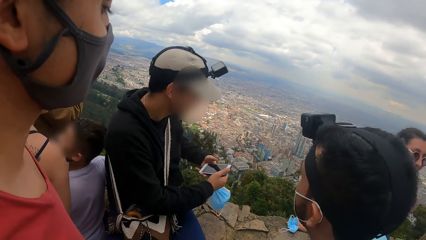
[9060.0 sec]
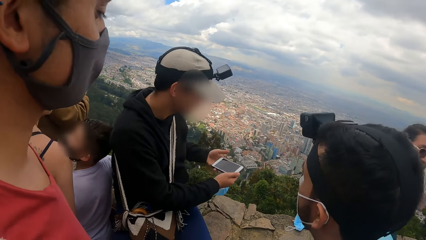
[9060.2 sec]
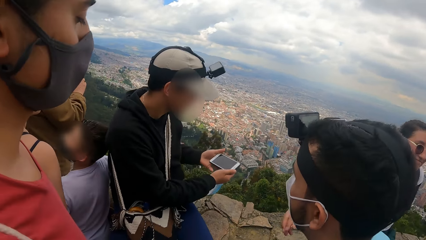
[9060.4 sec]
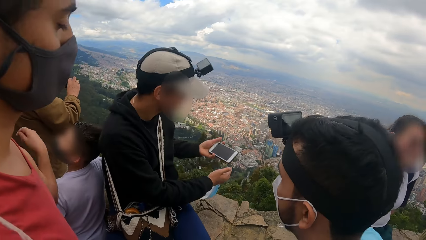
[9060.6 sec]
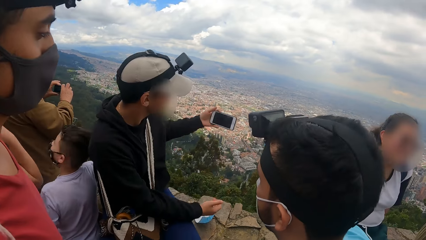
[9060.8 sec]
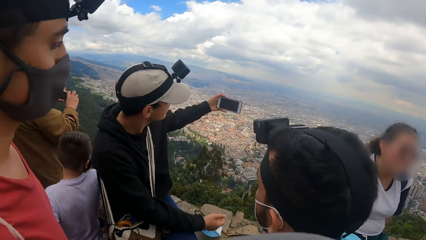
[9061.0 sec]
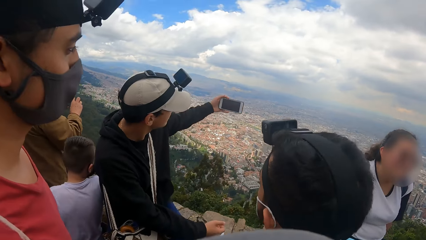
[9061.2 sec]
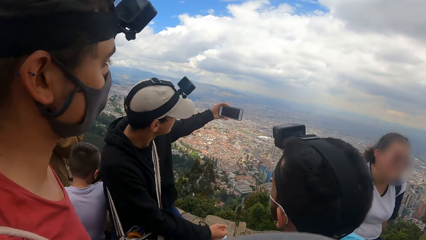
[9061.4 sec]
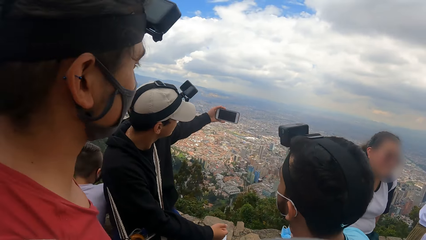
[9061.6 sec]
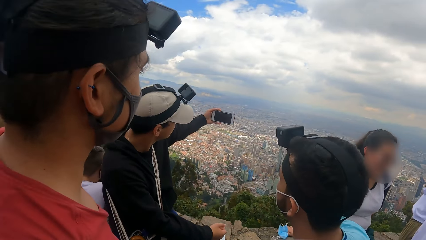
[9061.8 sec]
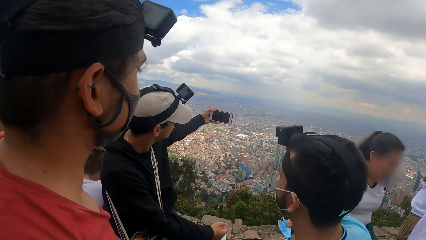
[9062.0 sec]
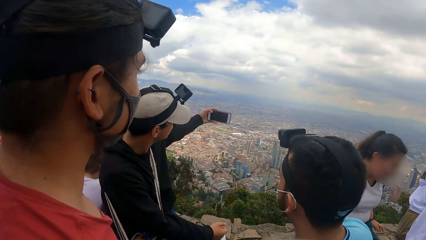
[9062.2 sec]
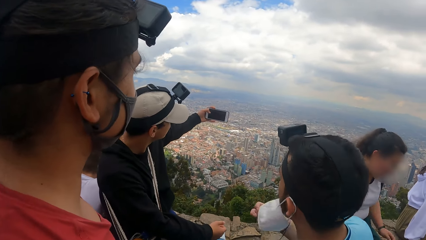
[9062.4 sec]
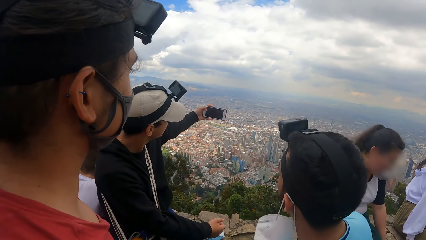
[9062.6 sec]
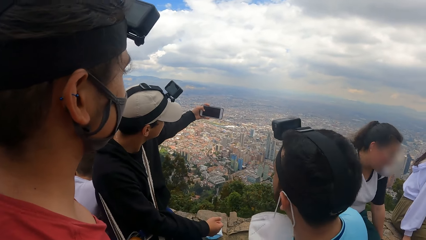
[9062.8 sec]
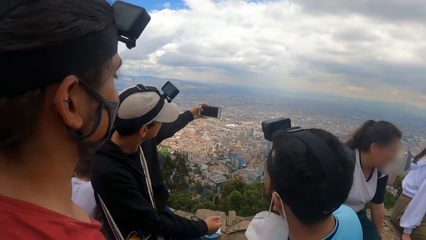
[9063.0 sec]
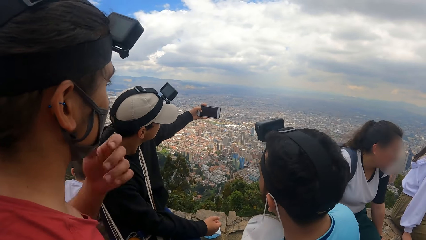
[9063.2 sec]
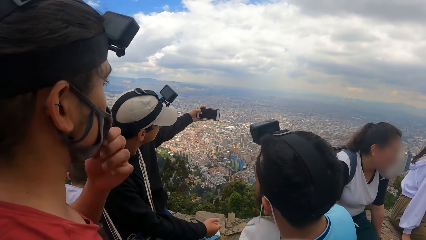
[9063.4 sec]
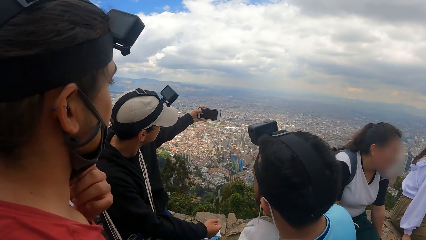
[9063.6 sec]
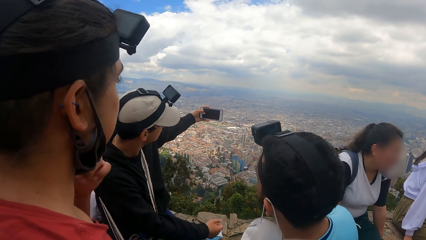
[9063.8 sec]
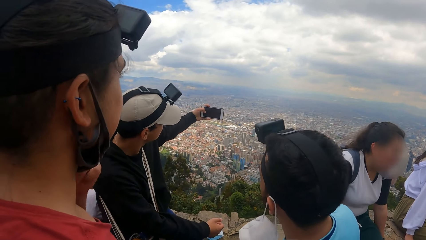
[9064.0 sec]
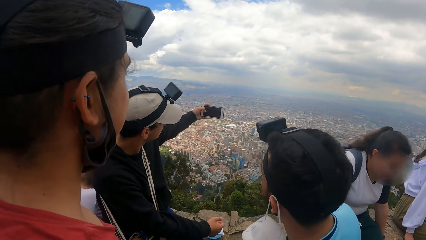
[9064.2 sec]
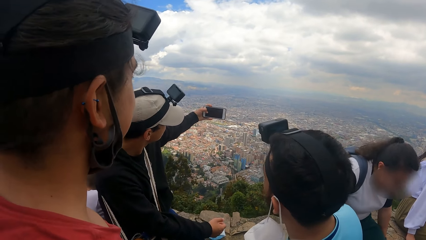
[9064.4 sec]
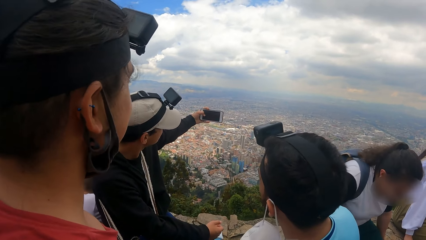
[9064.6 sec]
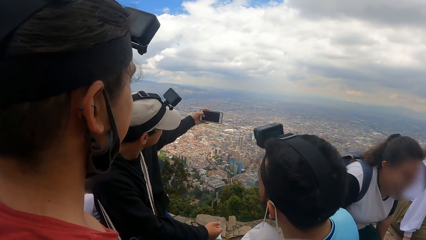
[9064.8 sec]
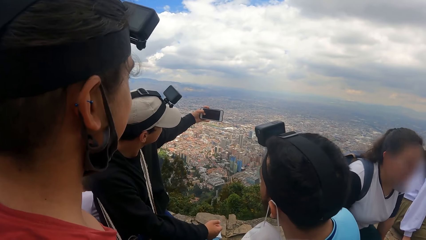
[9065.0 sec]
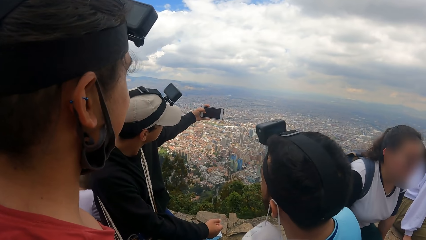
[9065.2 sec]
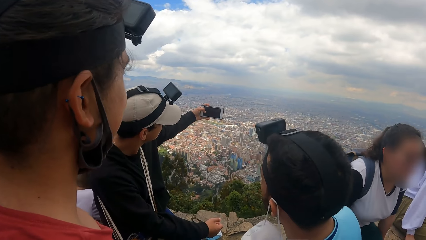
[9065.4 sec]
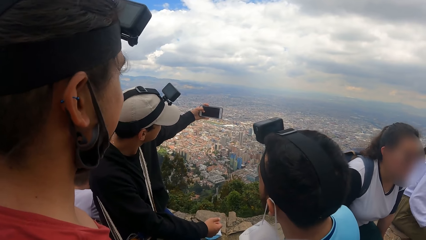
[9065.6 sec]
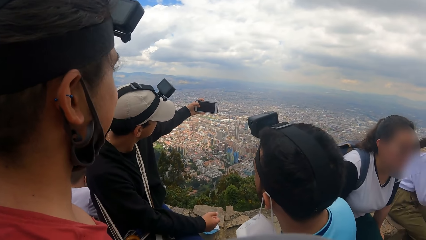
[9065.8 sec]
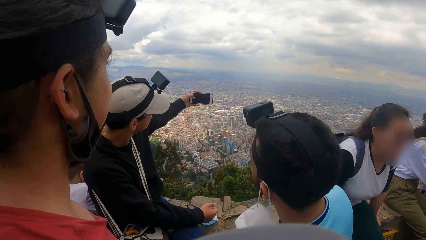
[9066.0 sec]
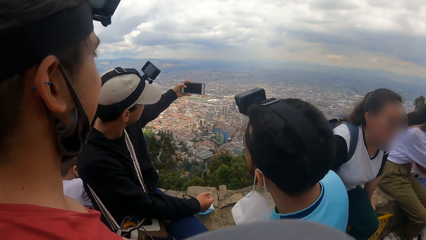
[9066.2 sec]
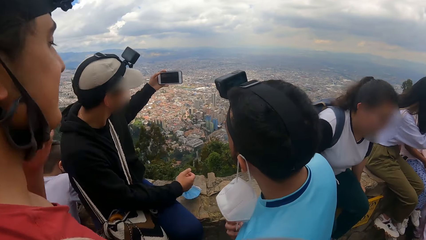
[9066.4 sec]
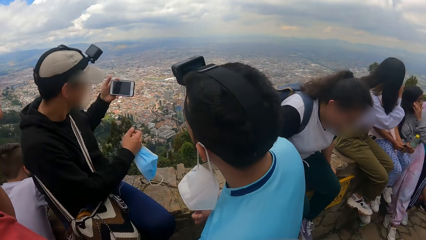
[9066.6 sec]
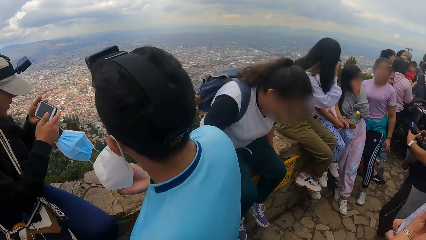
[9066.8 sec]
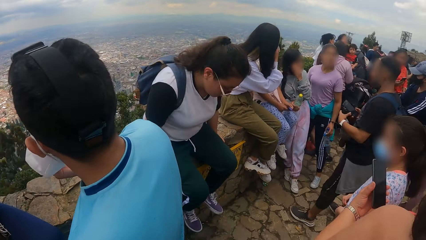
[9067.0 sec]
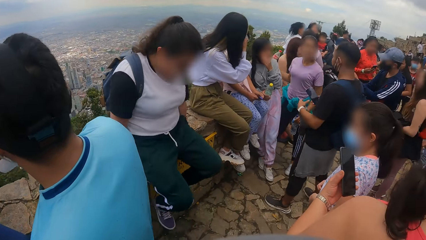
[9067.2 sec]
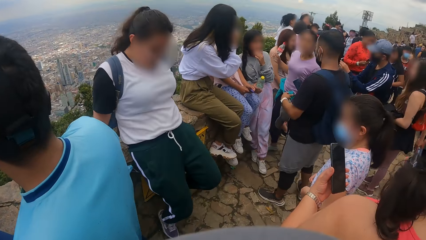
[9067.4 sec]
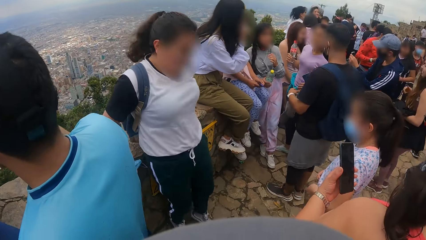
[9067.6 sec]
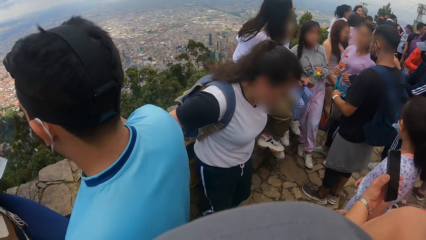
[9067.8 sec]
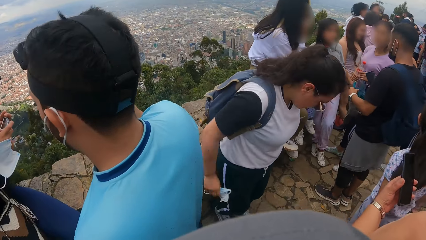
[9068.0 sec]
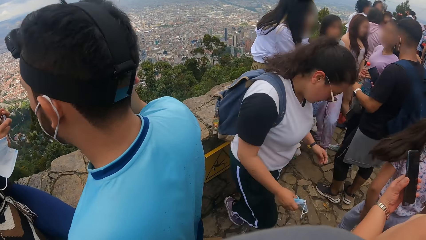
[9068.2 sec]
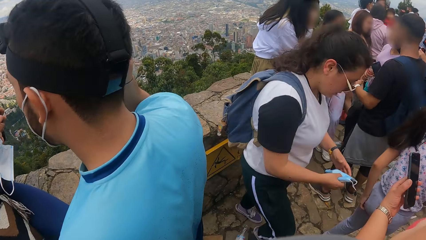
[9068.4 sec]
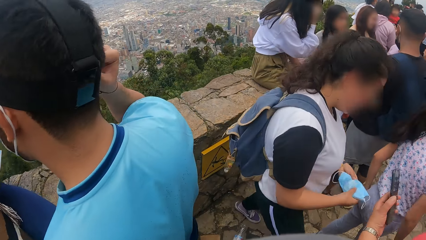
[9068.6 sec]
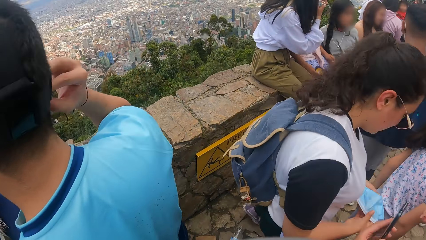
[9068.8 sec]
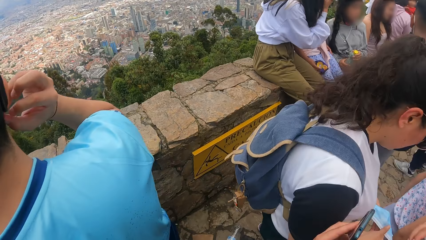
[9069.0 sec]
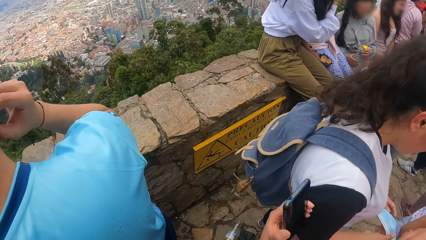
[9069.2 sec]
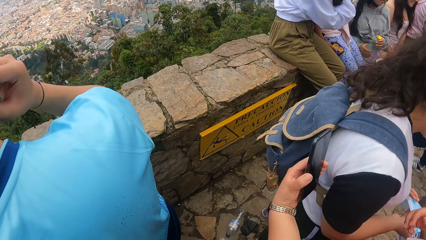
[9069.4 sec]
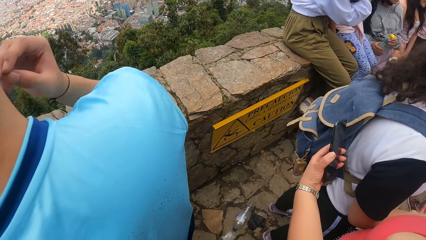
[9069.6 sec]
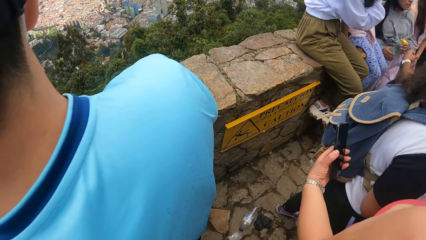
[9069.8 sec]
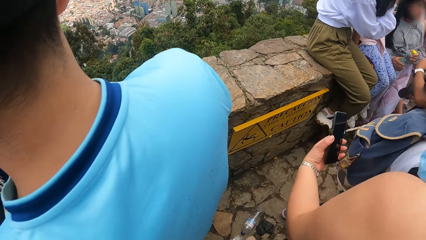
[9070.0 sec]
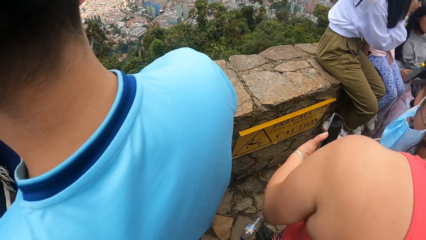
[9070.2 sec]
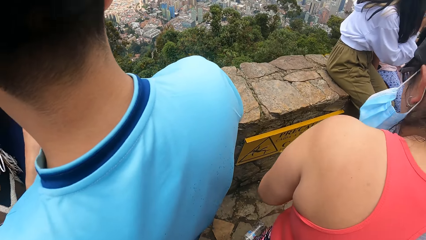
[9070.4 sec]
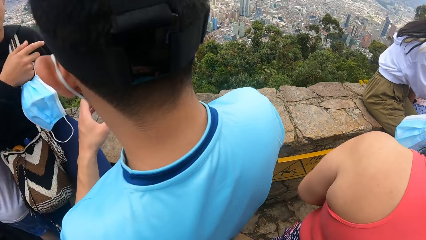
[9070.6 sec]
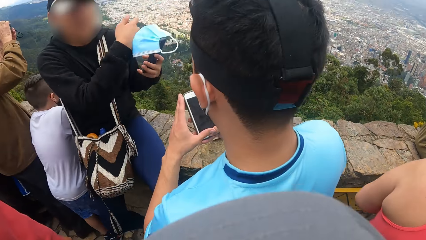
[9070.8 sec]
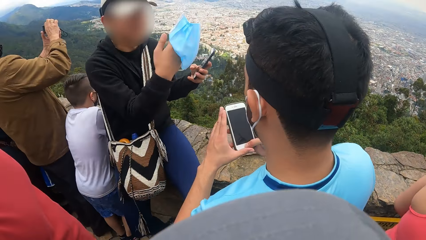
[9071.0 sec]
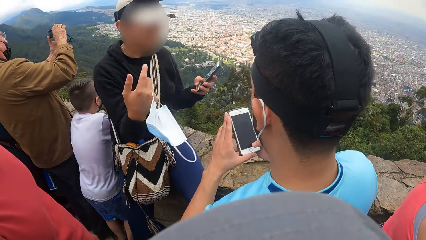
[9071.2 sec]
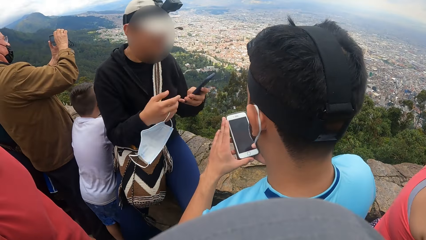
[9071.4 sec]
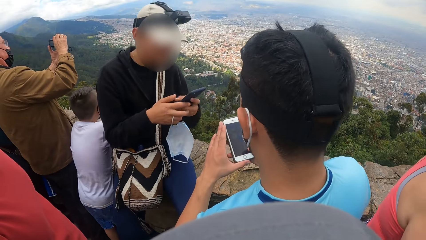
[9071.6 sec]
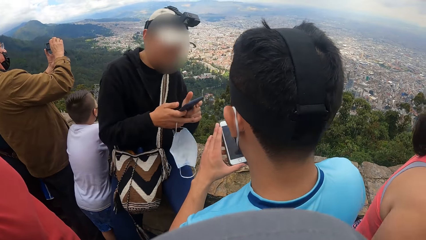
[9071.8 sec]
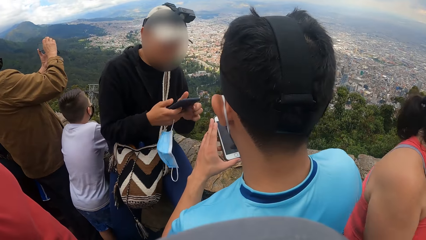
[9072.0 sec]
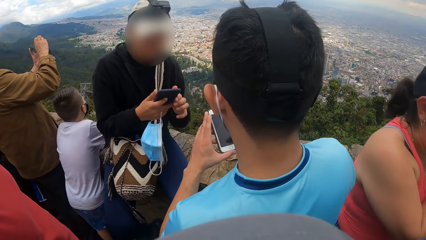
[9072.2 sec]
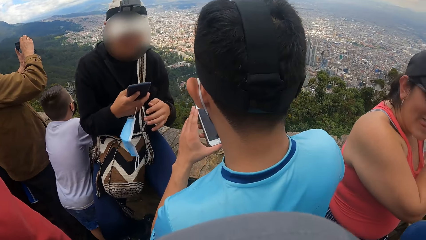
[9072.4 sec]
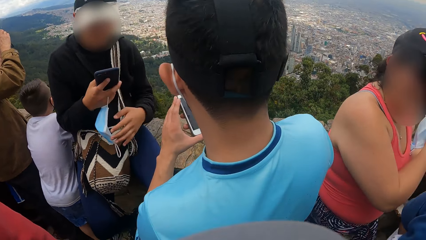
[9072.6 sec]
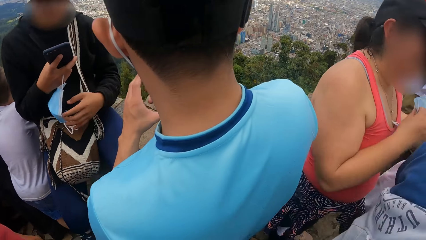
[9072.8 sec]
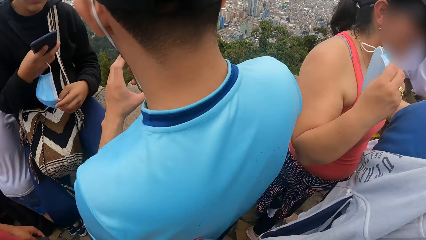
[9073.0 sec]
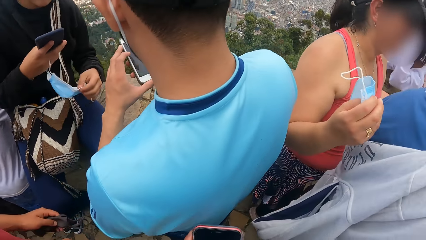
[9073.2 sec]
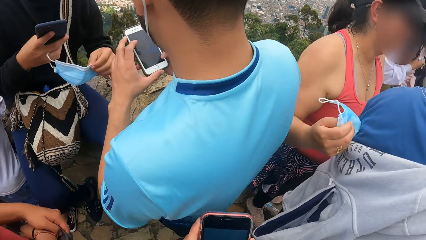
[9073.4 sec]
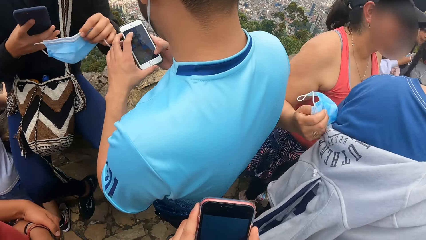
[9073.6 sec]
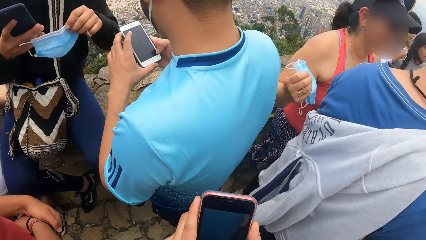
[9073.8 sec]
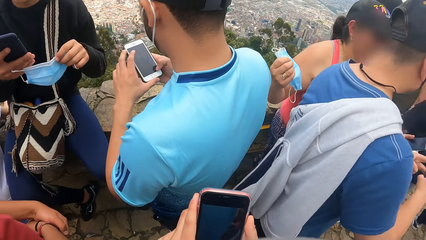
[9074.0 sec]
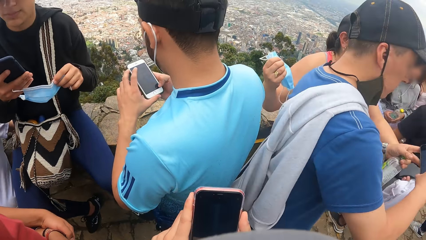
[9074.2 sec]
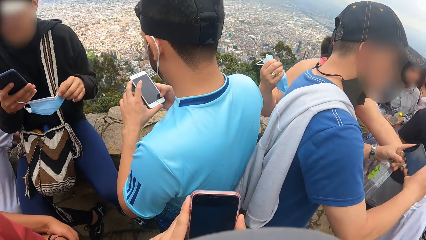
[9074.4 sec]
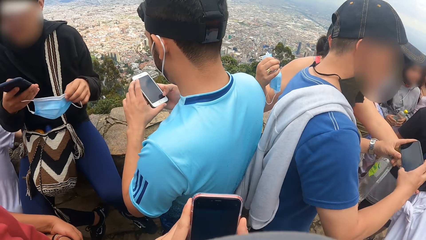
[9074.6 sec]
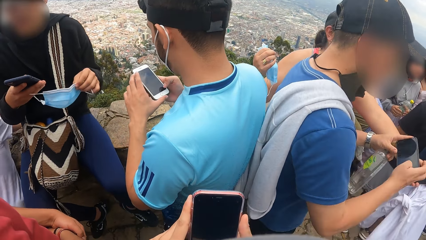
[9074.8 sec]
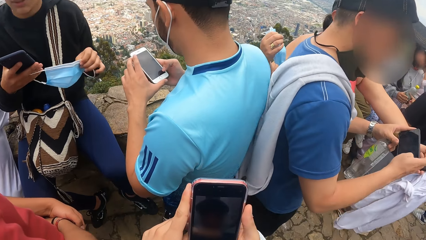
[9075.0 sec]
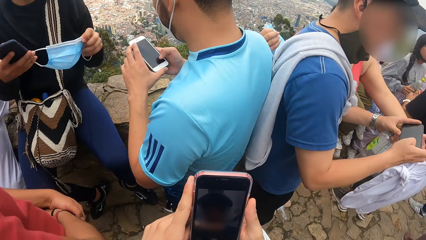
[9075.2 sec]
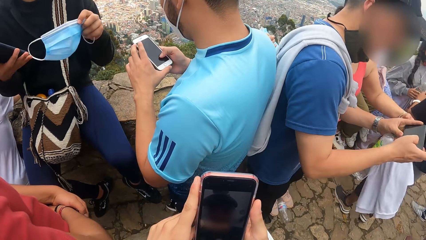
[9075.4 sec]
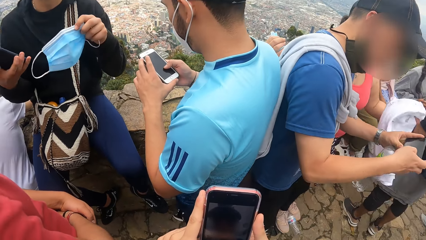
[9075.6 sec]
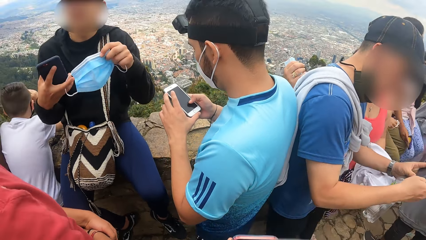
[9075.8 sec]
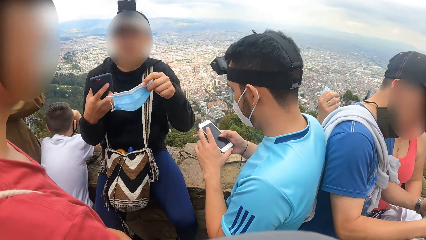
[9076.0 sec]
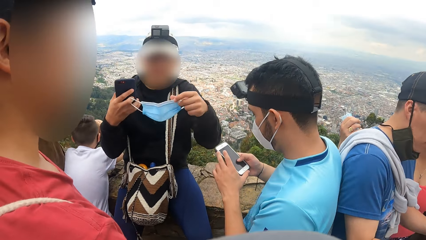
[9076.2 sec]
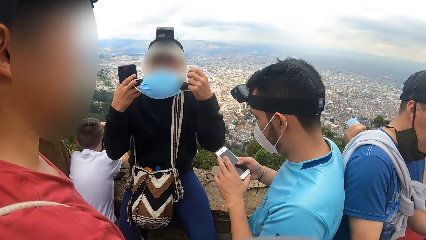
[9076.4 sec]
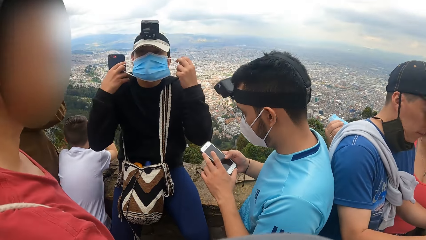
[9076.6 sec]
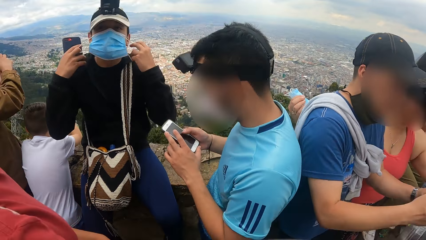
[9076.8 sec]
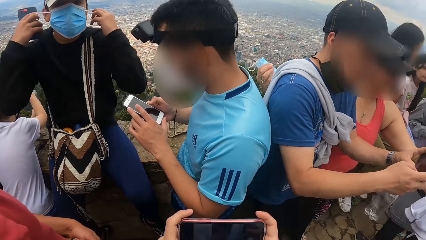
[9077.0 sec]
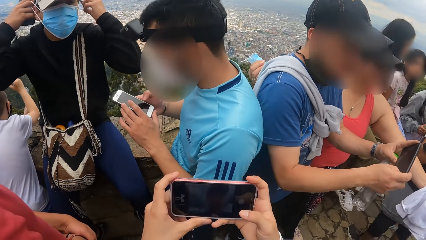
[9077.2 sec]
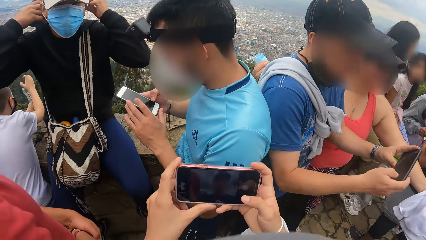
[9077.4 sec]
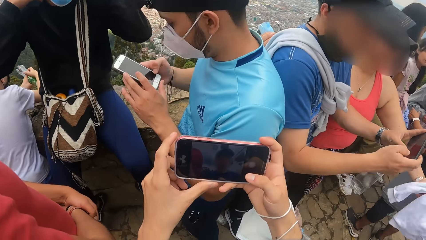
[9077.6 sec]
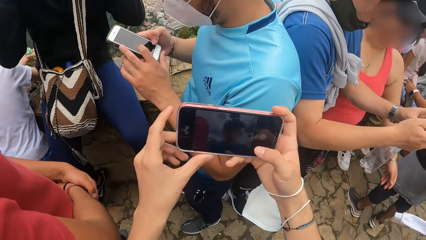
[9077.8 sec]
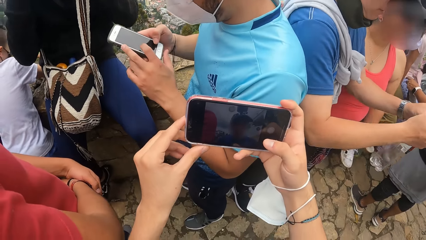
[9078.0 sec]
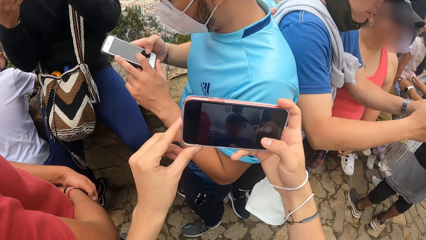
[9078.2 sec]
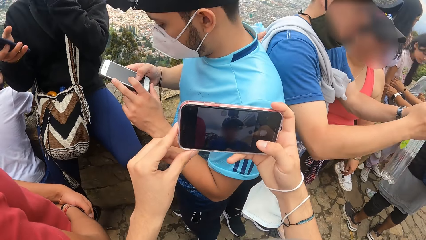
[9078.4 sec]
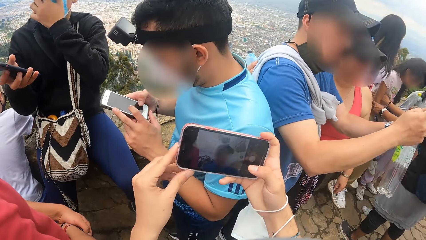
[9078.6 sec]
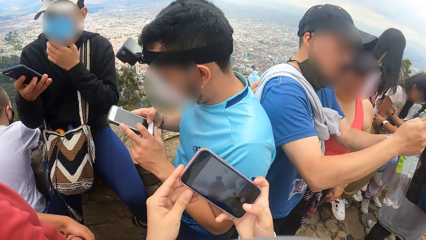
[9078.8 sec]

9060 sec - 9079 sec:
A man turns a phone. The man takes a photo with the phone. Another man removes a strap of the face mask on his face with his right hand. The first man operates the mobile phone in his left hand. A third man pulls down a face mask on his face with his left hand. The first man takes a photo with the phone. The camera wearer looks around. The second man wears the strap of the face mask on his face with his right hand. The first man sways a hand. The second man operates the mobile phone in his left hand with both hands. The second man scrolls on the phone. The camera wearer scrolls on a phone. The first man wears the face mask in his right hand on his face with both hands. The camera wearer operates the mobile phone in his right hand with both hands. He takes a photo with the phone.
